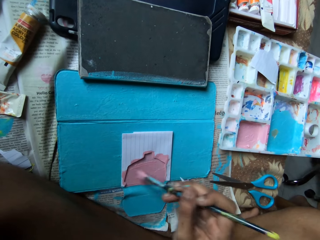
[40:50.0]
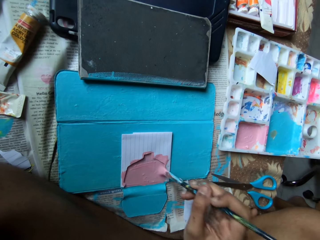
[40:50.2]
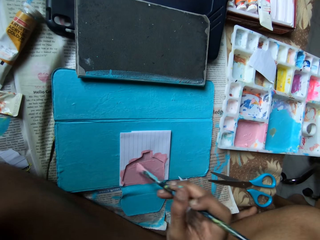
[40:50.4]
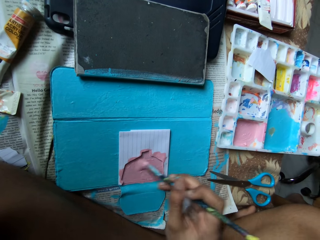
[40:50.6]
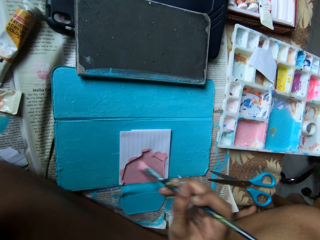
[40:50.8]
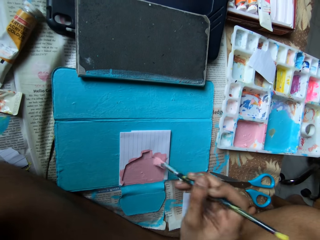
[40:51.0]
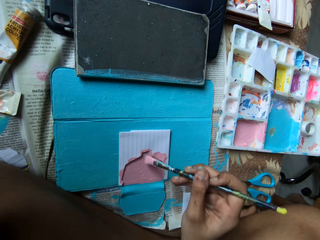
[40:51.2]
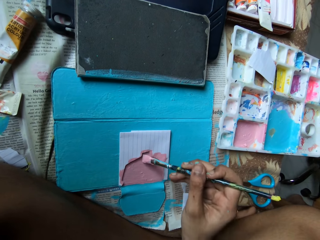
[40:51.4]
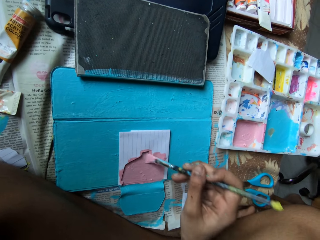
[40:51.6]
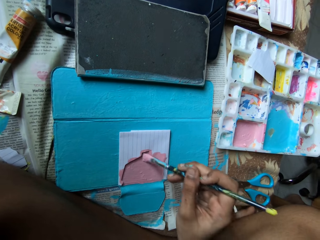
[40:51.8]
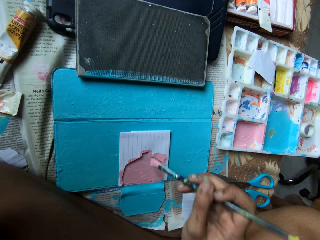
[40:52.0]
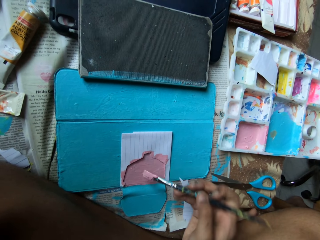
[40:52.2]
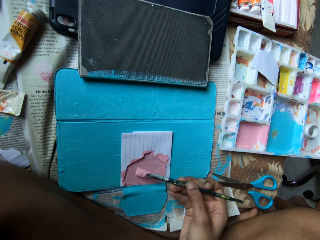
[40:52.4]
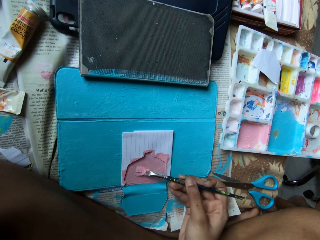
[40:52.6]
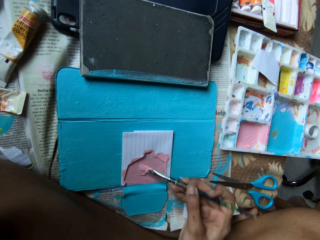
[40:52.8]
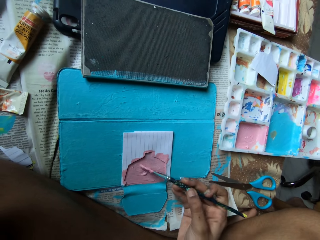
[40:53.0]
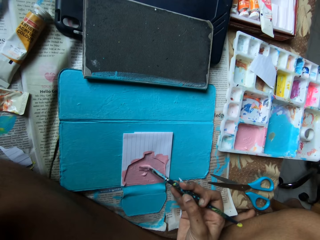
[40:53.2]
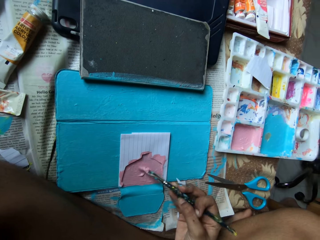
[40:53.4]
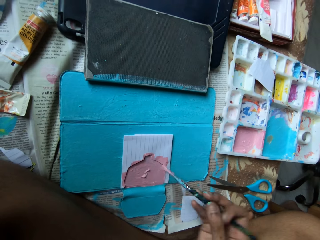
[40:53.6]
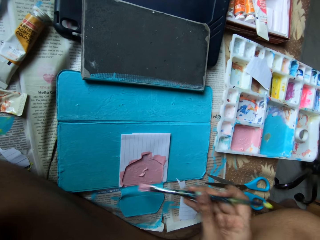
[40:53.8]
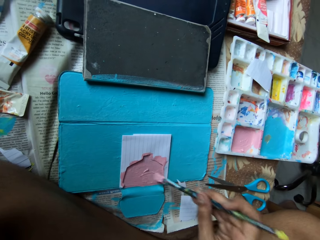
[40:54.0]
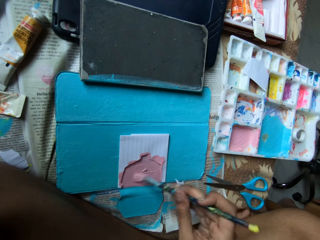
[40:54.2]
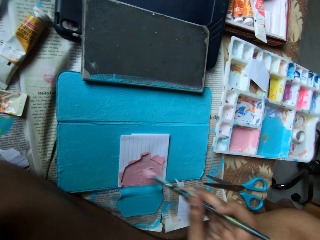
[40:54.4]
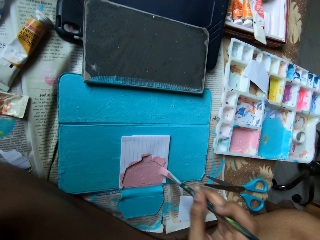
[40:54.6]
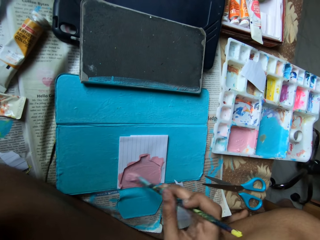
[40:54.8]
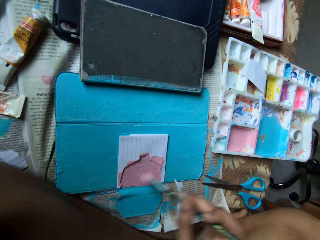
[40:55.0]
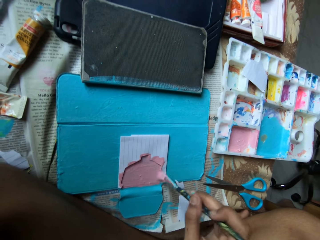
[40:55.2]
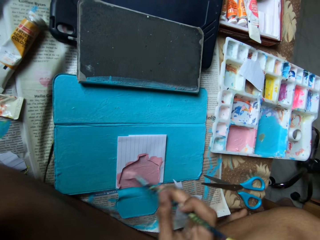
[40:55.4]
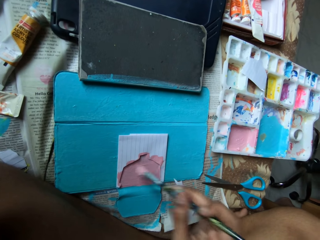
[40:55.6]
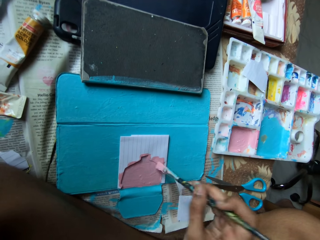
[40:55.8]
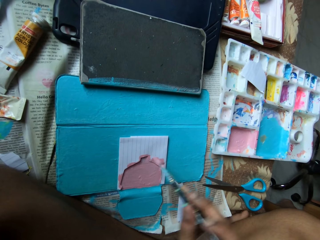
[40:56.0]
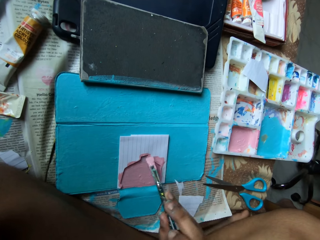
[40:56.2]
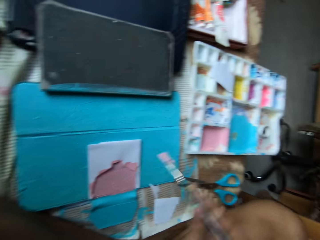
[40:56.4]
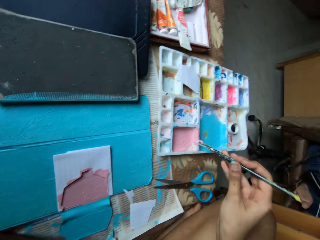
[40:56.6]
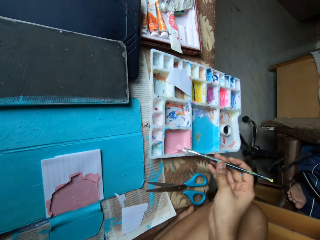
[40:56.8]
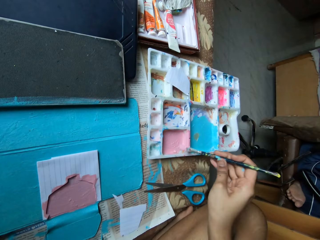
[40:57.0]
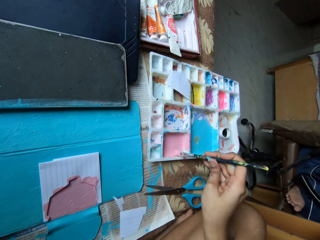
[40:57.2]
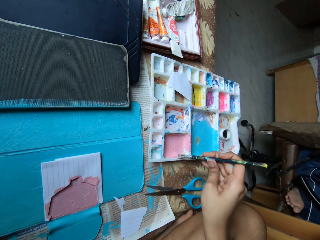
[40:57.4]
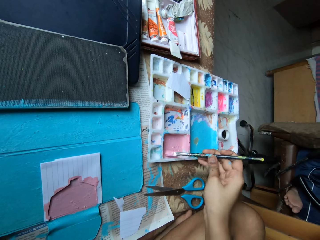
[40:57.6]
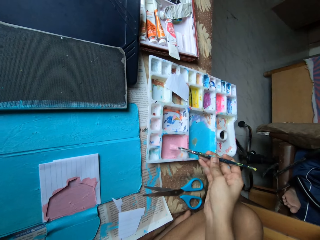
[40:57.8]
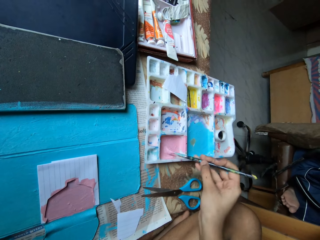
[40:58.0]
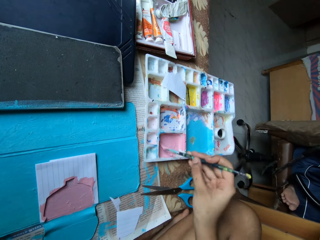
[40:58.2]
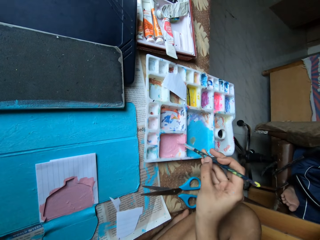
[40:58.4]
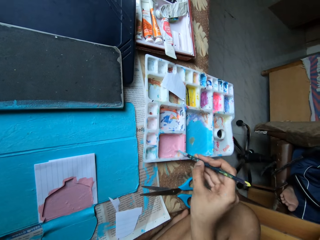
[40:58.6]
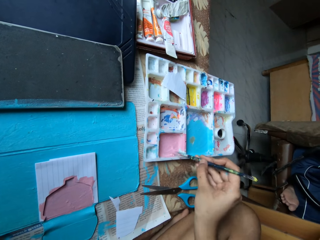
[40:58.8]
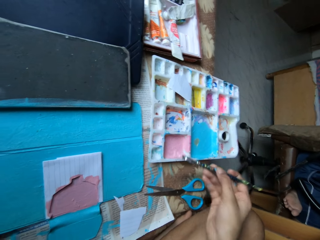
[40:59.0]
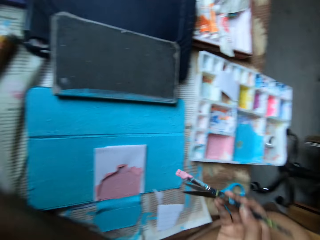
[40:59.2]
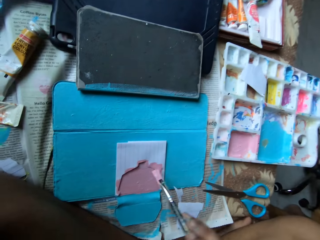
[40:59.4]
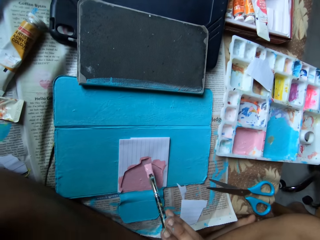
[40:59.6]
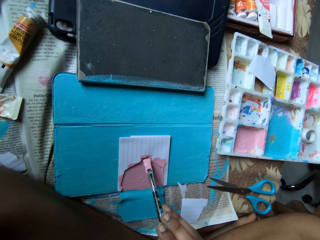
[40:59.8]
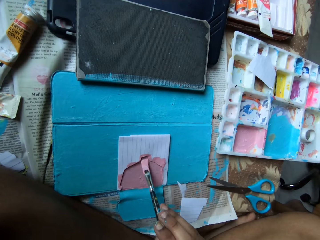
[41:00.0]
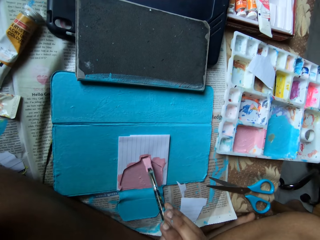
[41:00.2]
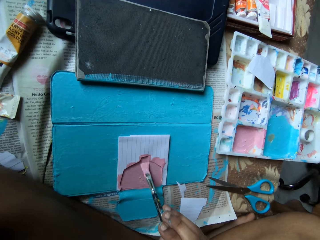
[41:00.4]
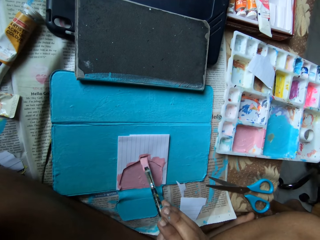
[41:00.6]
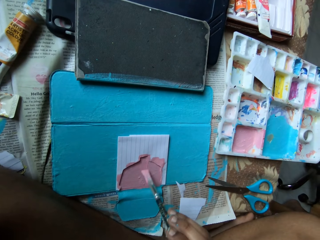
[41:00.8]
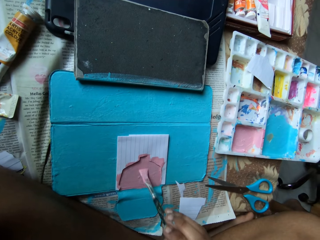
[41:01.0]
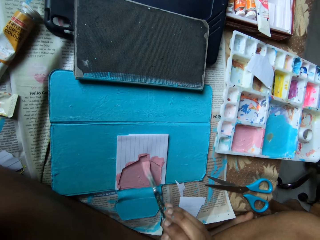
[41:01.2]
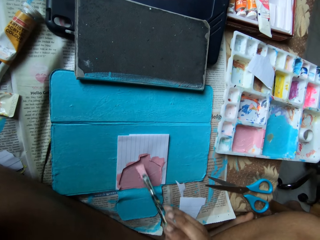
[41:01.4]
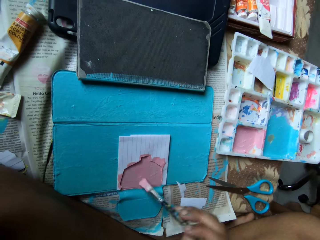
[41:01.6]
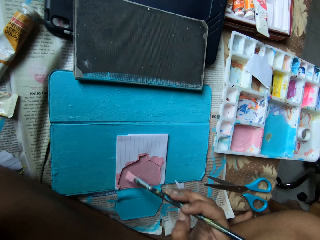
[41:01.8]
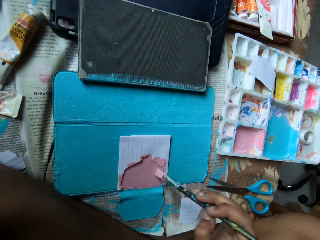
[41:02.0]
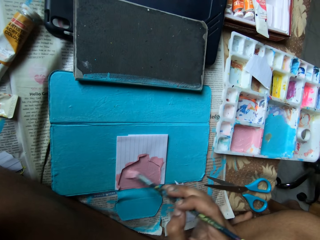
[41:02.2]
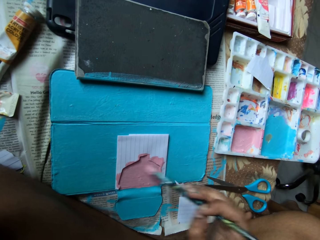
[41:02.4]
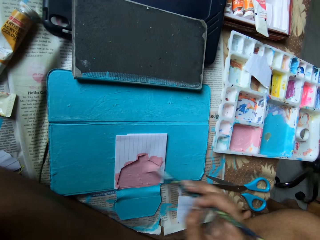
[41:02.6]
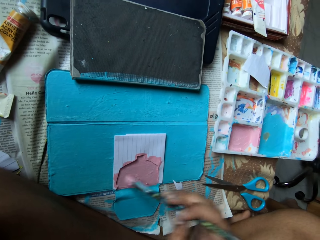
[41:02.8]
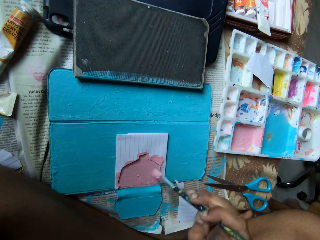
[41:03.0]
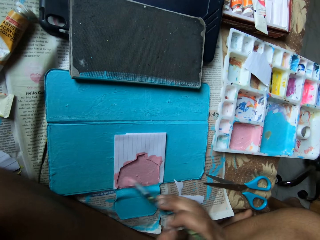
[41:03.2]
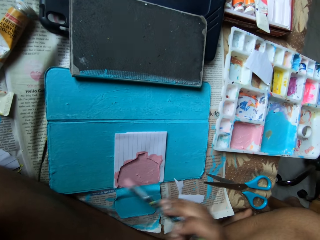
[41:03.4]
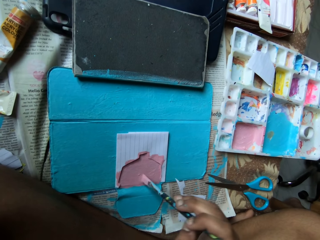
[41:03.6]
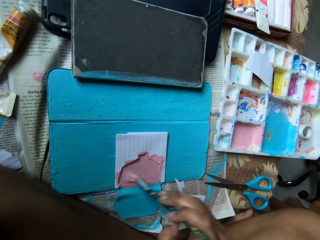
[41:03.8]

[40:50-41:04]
The camera wearer dips the paint brush in the palette on the bed with his right hand. He stirs the paints in the palette with the paint brush. He paints the case on the bed with the paint brush in his right hand.

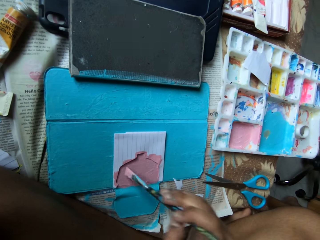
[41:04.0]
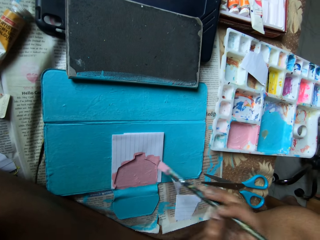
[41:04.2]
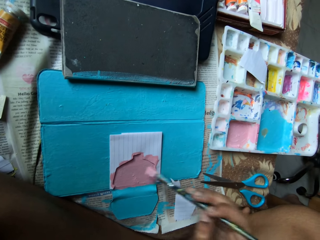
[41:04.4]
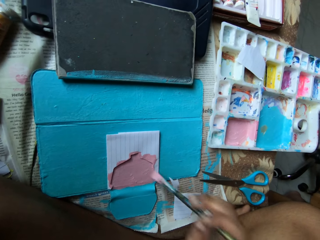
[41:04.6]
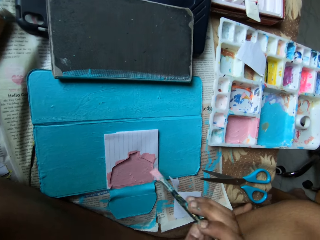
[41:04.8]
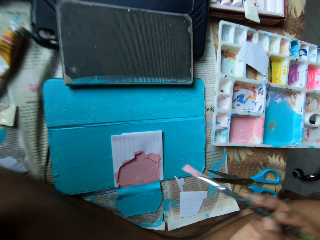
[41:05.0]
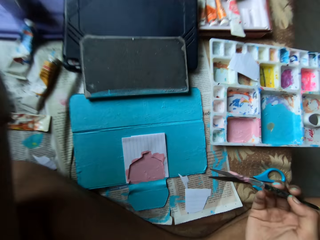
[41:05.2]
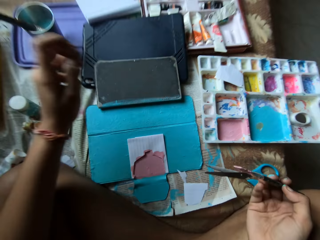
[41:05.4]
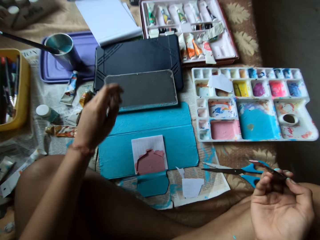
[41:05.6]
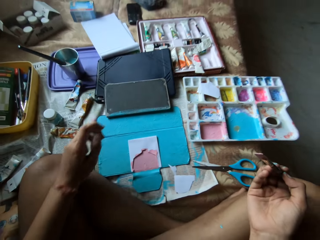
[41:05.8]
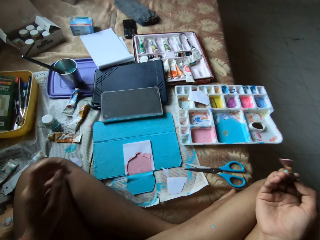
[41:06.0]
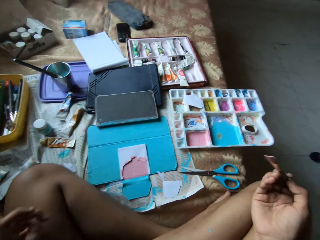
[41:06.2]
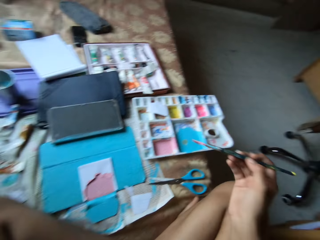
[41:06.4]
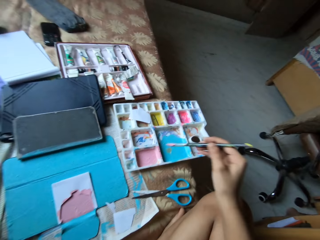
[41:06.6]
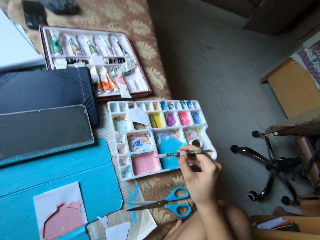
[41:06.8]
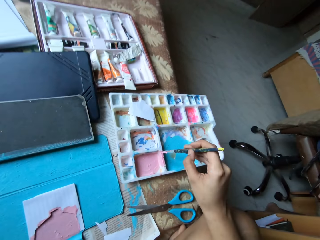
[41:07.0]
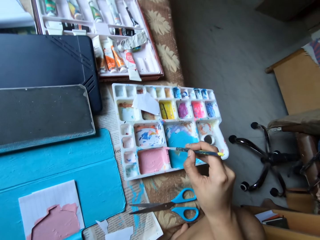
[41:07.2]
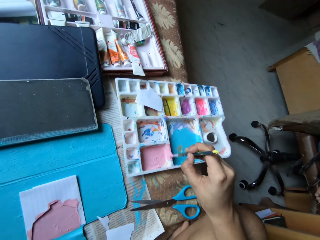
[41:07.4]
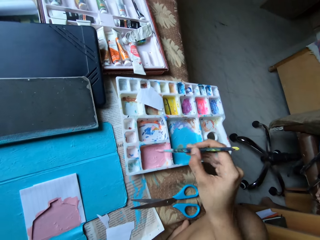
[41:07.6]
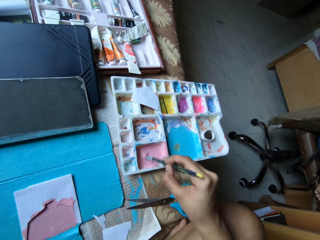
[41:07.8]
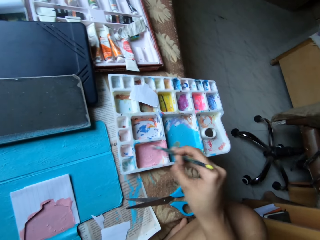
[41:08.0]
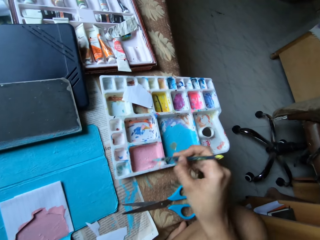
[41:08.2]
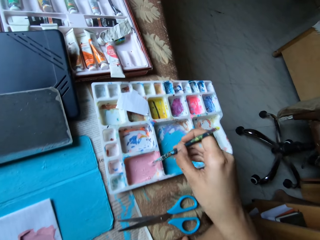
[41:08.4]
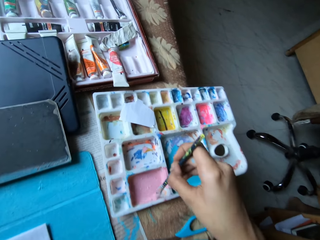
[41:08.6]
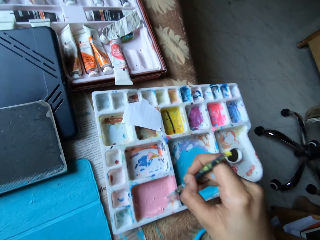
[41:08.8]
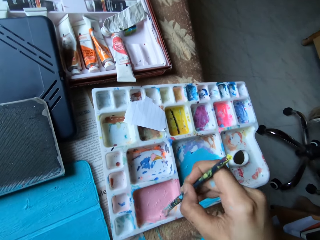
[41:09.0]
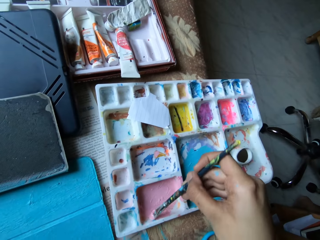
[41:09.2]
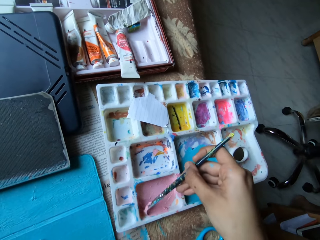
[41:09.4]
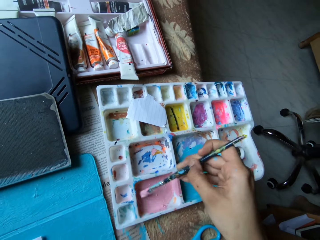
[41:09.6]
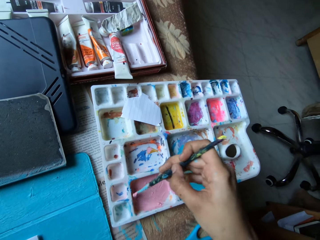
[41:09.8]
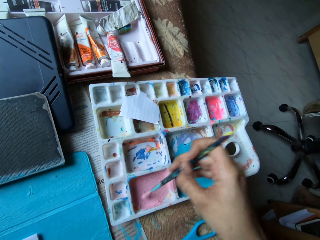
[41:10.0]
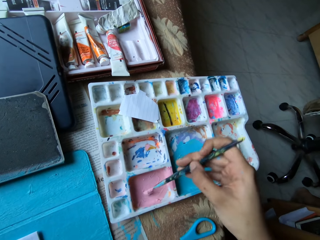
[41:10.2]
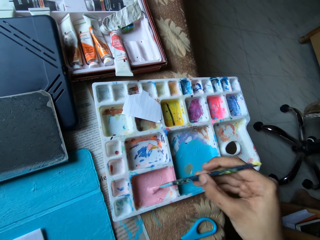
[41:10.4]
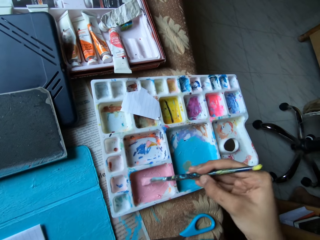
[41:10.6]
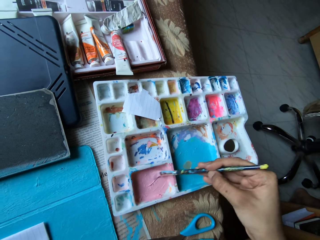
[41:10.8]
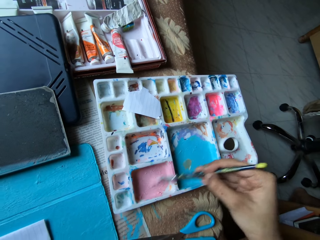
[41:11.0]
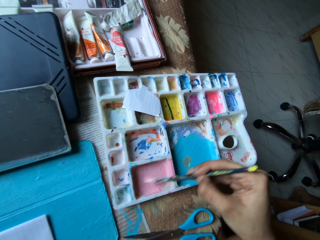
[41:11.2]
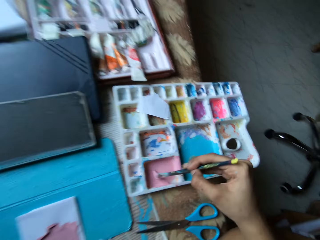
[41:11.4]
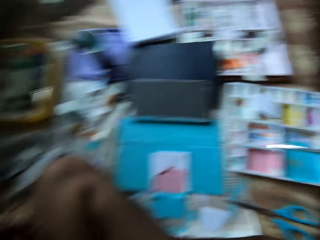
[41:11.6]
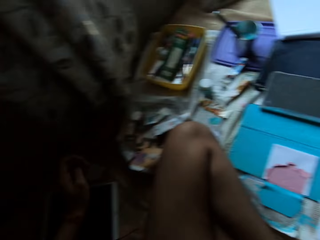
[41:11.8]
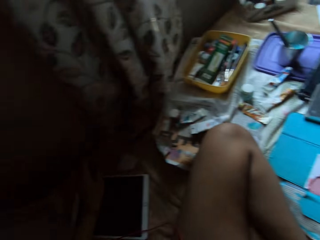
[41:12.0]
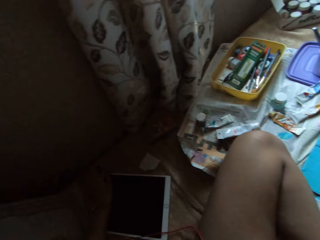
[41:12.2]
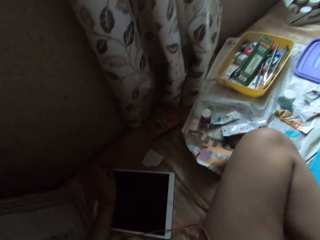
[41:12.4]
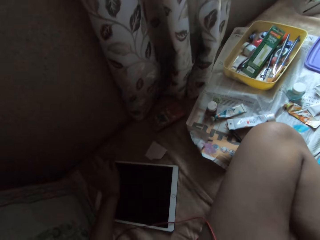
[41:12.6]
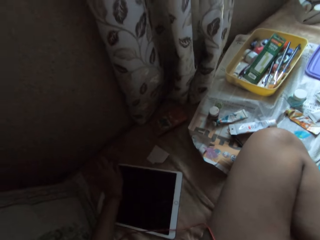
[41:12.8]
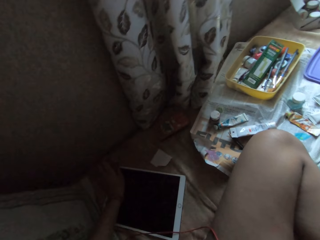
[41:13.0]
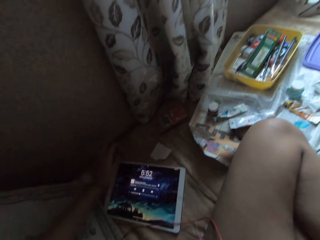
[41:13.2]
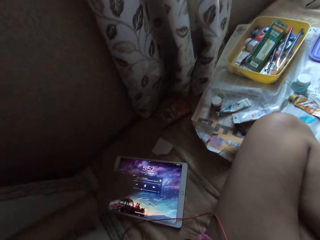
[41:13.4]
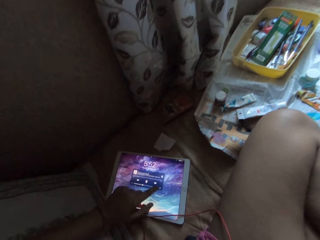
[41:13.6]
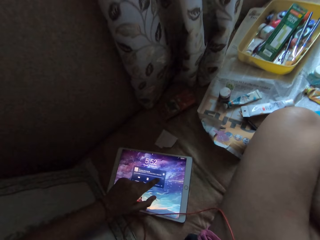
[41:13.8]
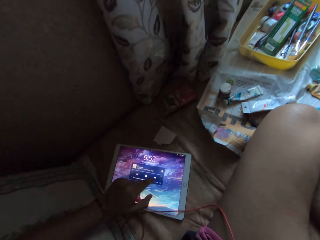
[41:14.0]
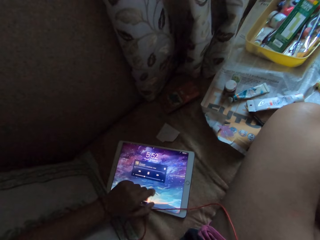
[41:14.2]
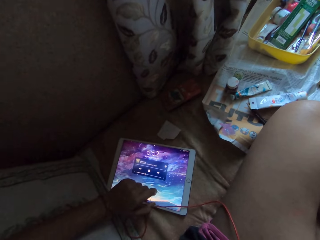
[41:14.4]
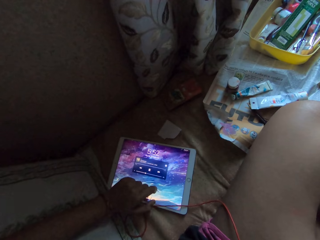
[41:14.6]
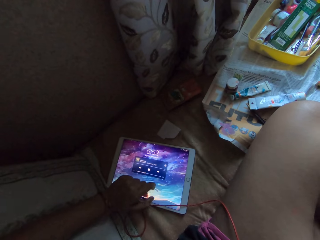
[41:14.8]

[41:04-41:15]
The camera wearer dips the paint brush in the palette on the bed with his right hand. He stirs the paints in the palette with the paint brush. He looks around. He operates an iPad on the bed with his left hand.
